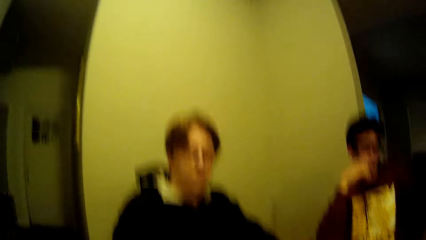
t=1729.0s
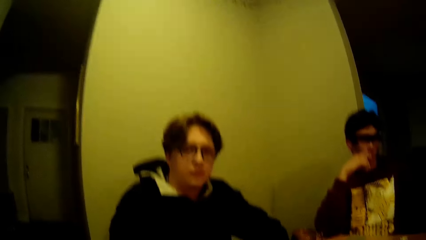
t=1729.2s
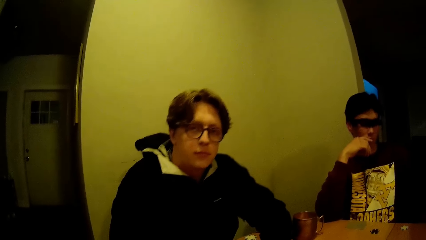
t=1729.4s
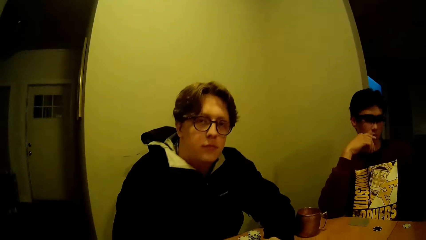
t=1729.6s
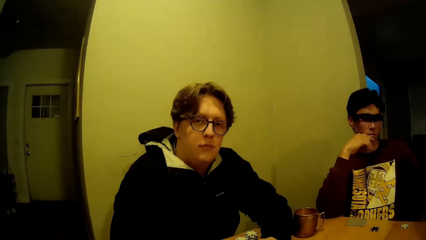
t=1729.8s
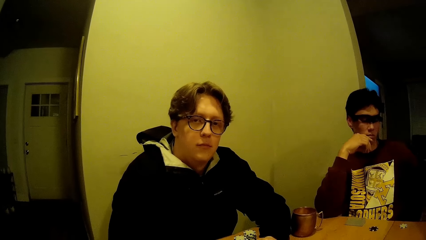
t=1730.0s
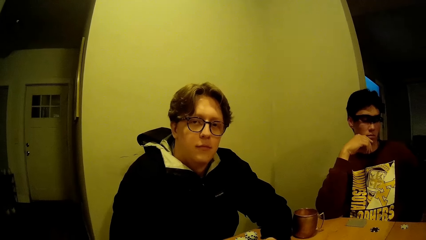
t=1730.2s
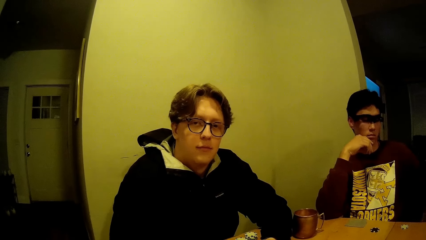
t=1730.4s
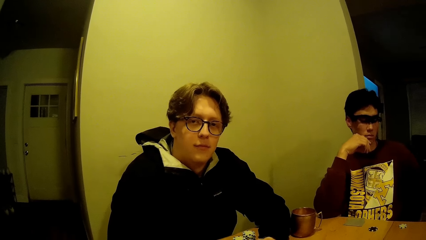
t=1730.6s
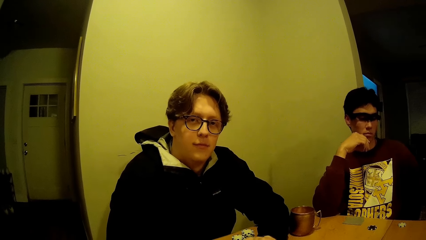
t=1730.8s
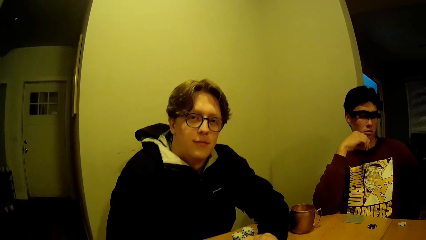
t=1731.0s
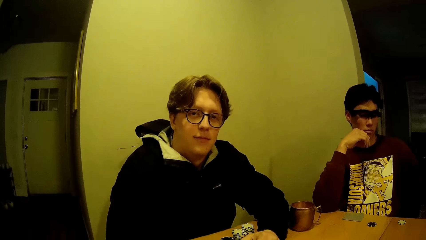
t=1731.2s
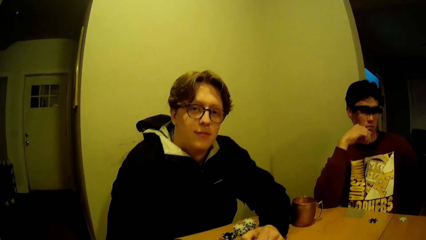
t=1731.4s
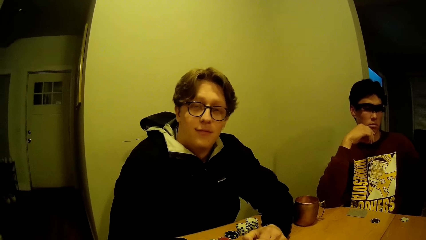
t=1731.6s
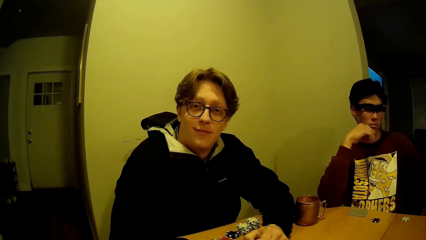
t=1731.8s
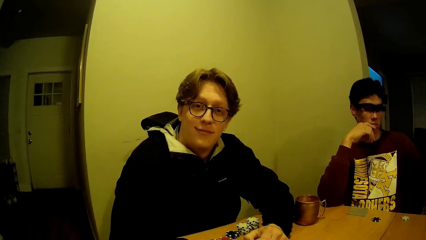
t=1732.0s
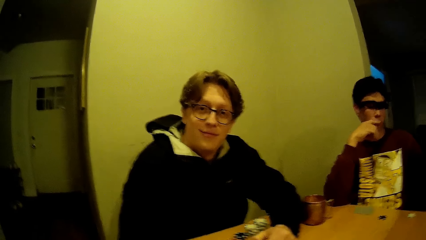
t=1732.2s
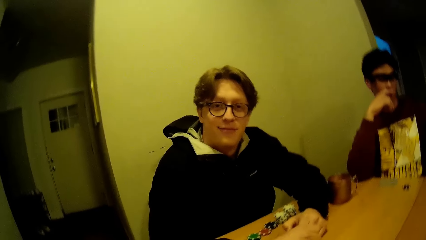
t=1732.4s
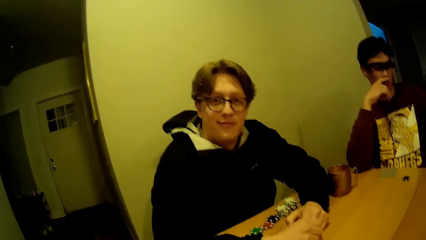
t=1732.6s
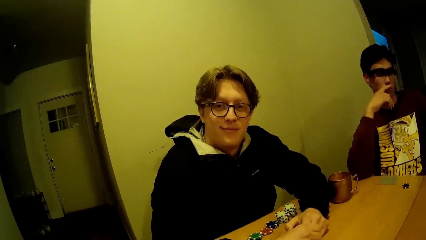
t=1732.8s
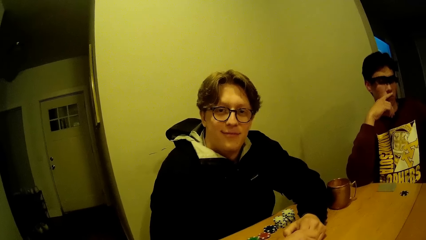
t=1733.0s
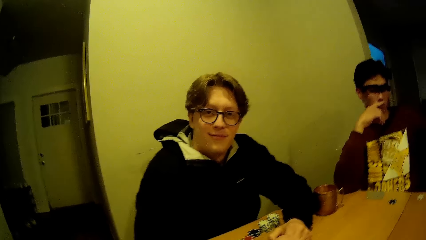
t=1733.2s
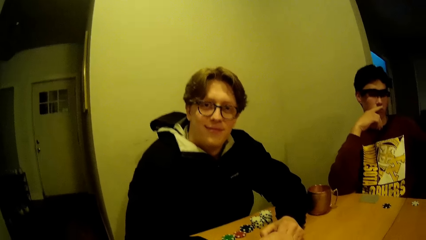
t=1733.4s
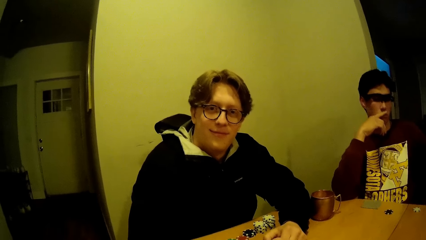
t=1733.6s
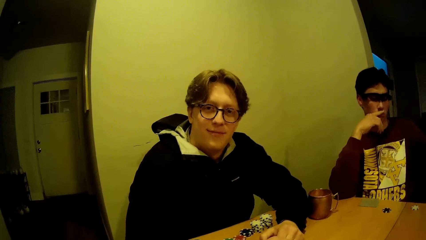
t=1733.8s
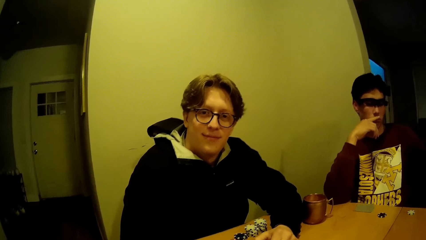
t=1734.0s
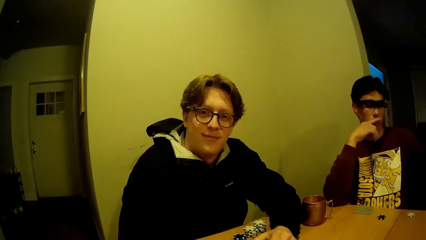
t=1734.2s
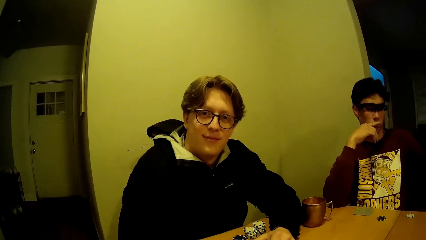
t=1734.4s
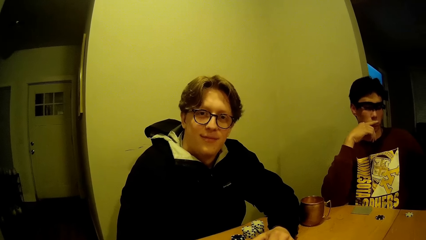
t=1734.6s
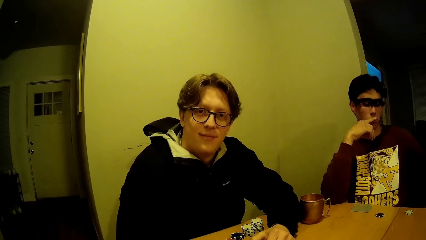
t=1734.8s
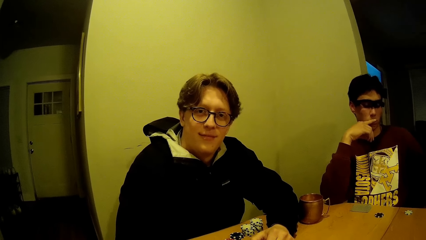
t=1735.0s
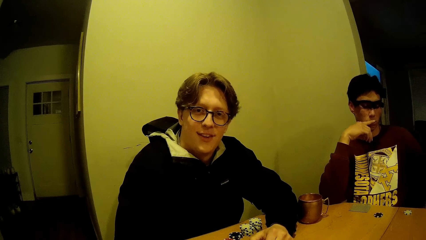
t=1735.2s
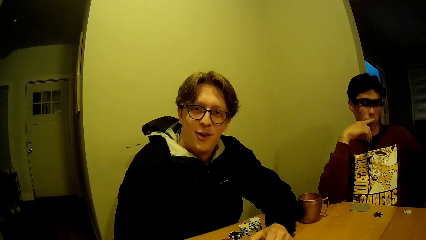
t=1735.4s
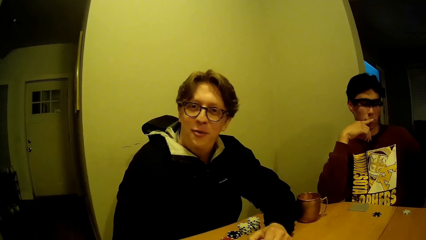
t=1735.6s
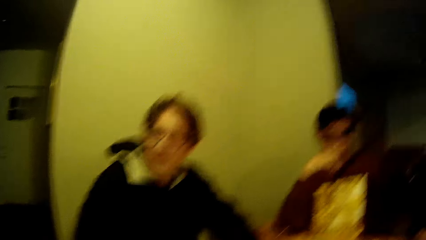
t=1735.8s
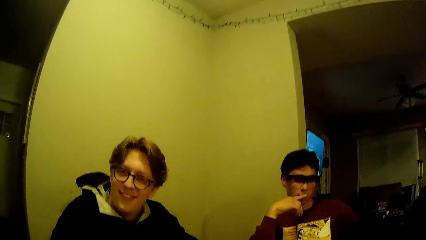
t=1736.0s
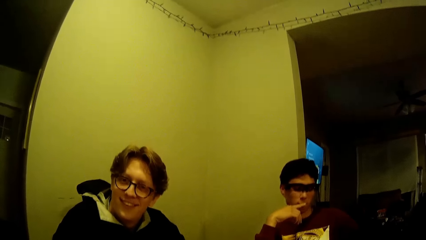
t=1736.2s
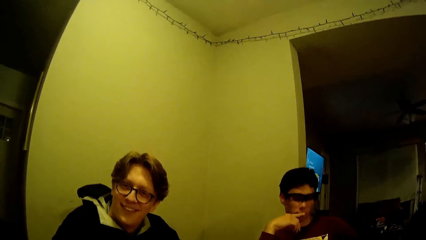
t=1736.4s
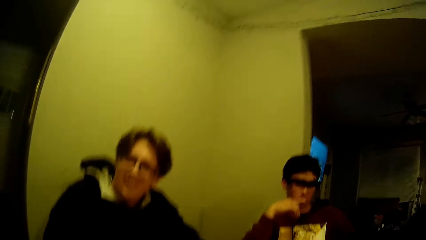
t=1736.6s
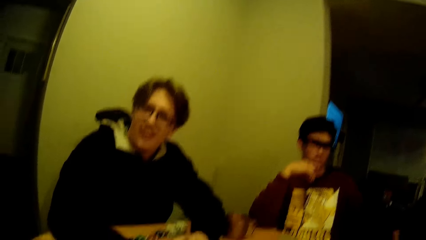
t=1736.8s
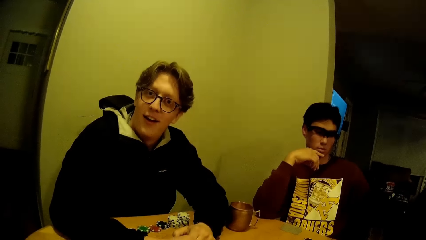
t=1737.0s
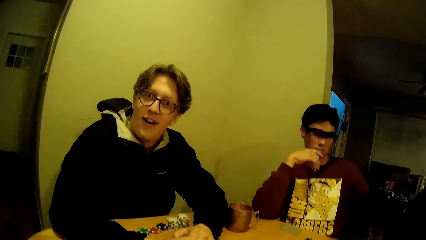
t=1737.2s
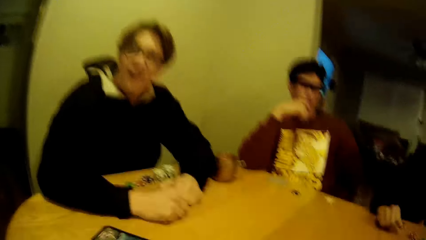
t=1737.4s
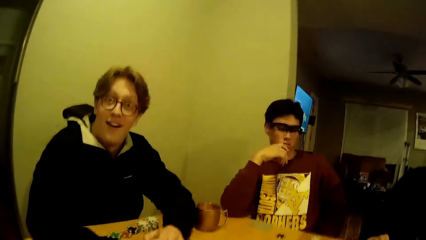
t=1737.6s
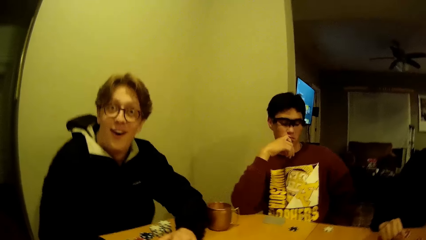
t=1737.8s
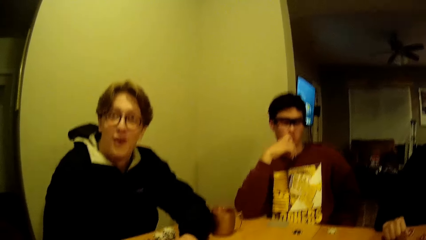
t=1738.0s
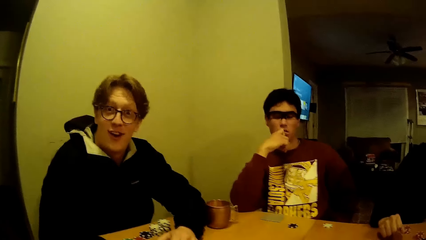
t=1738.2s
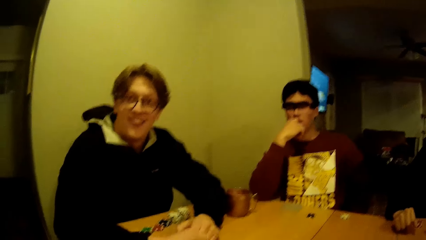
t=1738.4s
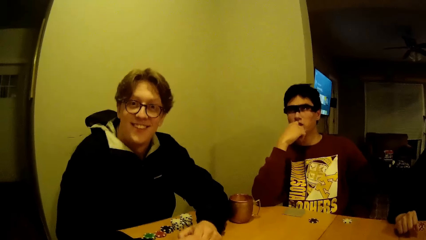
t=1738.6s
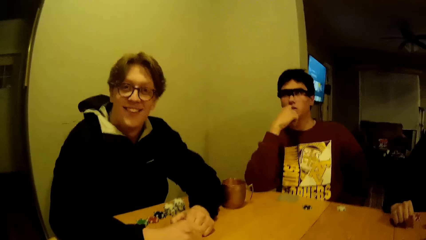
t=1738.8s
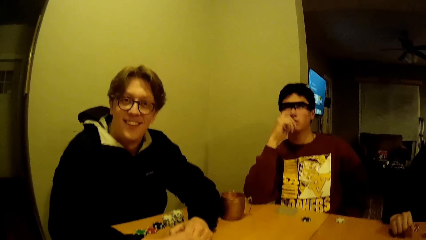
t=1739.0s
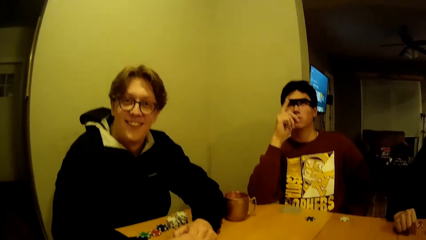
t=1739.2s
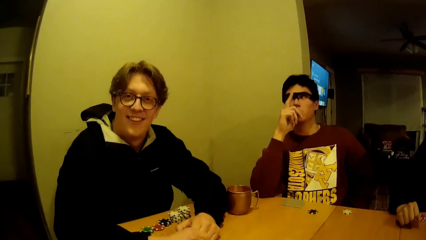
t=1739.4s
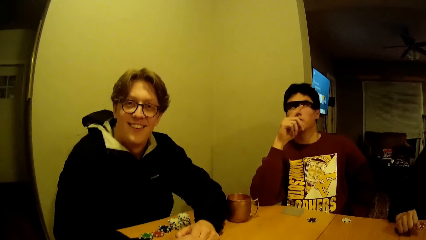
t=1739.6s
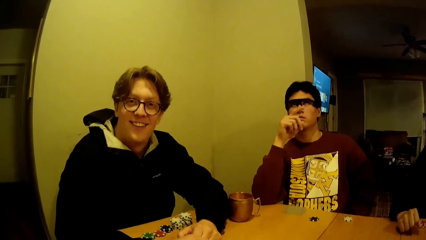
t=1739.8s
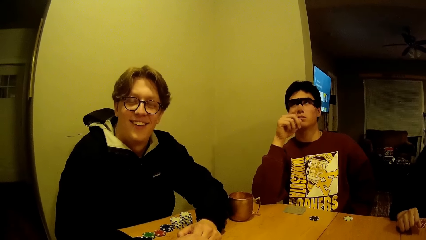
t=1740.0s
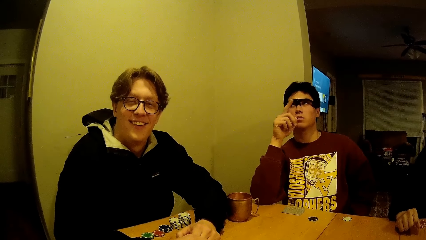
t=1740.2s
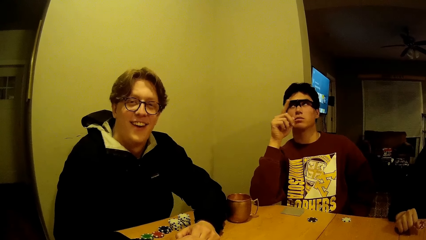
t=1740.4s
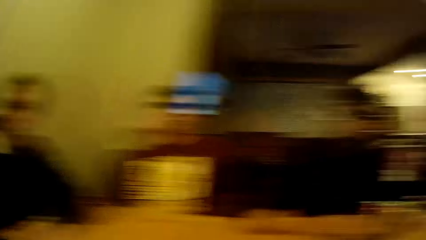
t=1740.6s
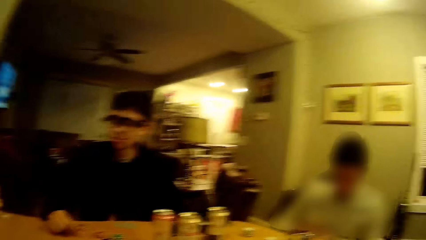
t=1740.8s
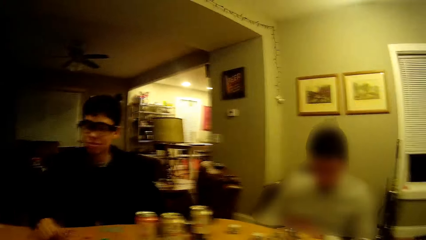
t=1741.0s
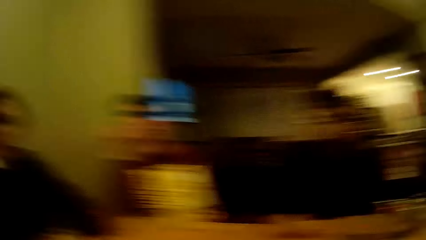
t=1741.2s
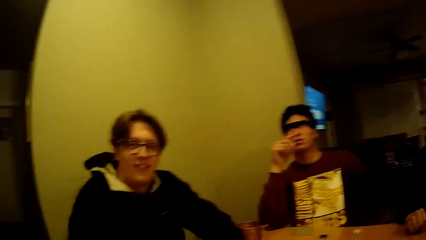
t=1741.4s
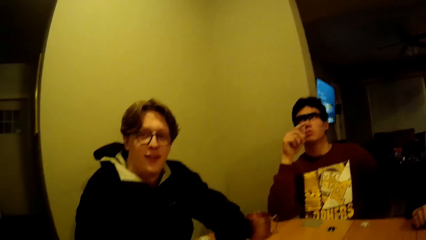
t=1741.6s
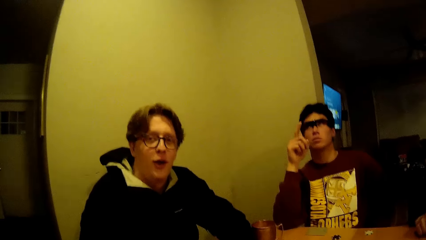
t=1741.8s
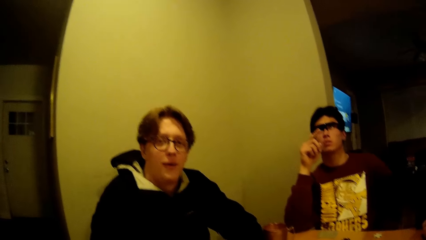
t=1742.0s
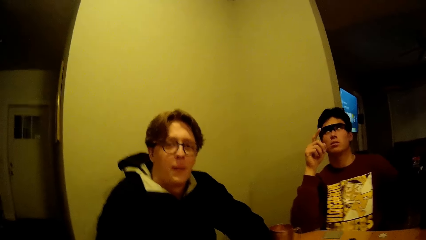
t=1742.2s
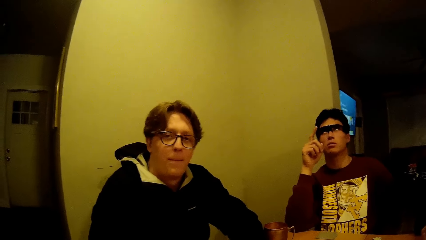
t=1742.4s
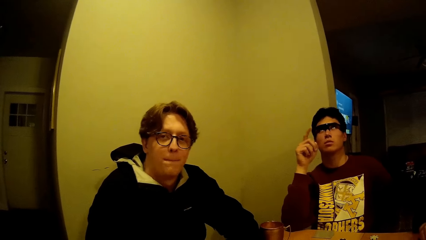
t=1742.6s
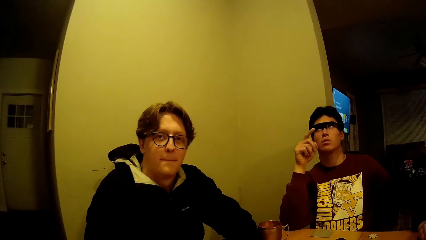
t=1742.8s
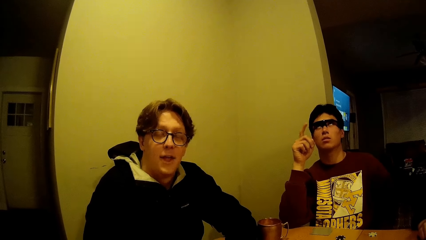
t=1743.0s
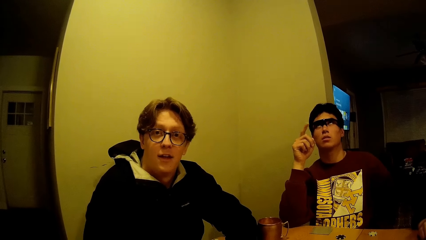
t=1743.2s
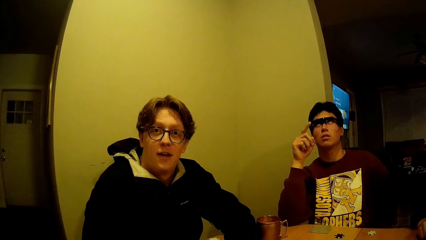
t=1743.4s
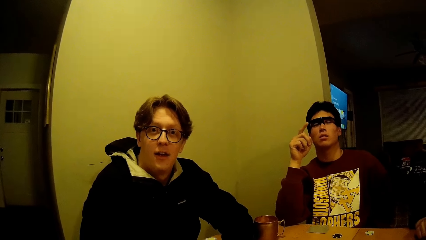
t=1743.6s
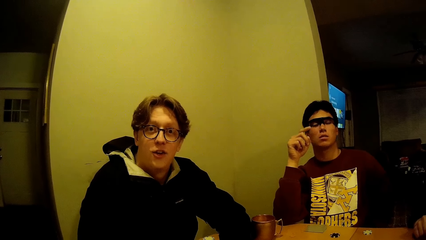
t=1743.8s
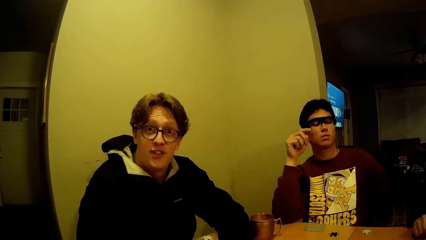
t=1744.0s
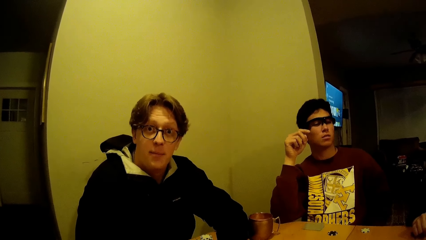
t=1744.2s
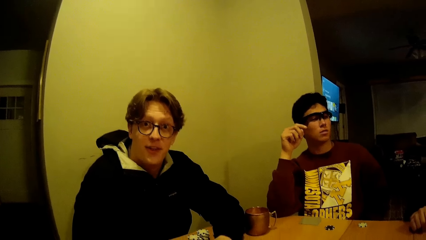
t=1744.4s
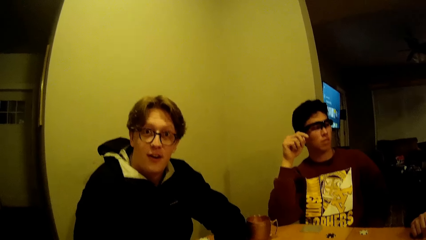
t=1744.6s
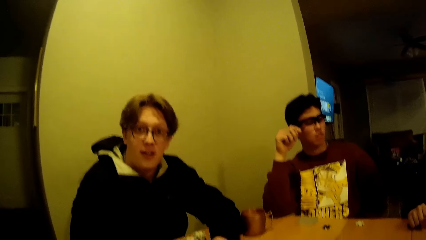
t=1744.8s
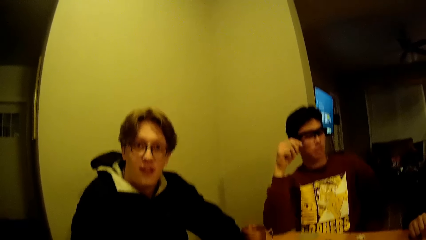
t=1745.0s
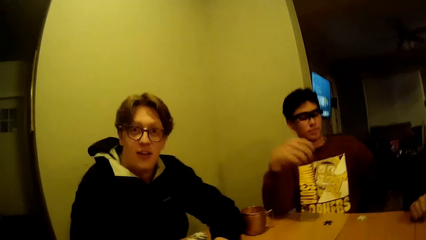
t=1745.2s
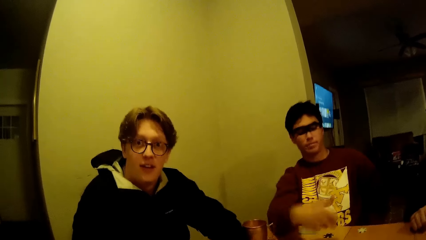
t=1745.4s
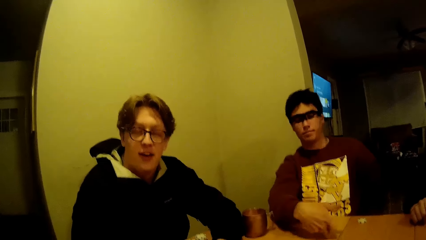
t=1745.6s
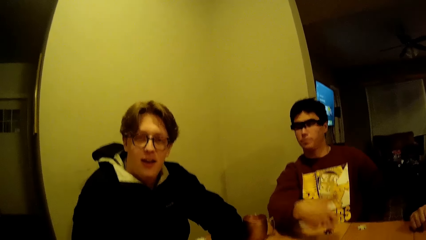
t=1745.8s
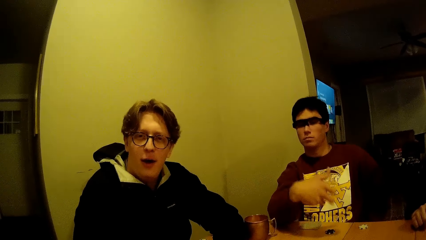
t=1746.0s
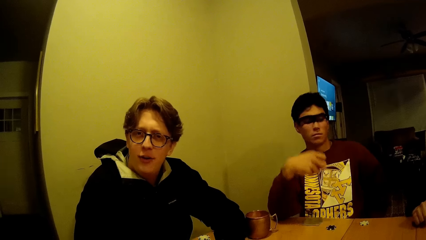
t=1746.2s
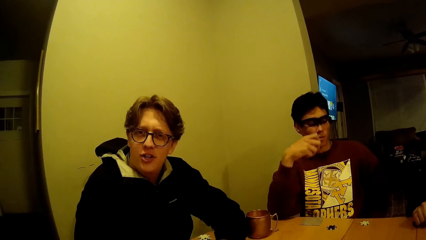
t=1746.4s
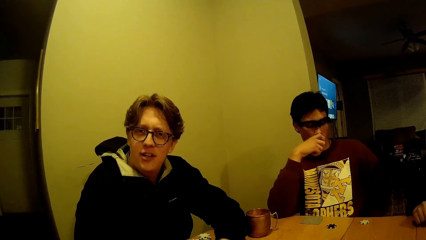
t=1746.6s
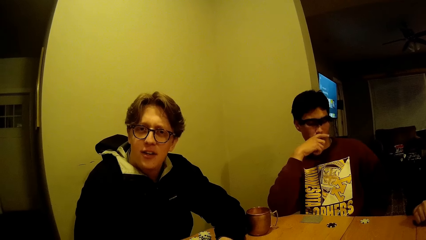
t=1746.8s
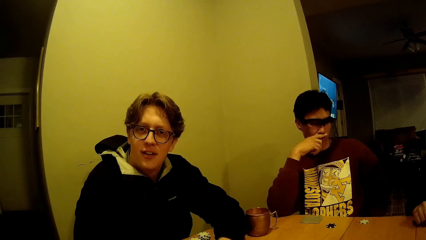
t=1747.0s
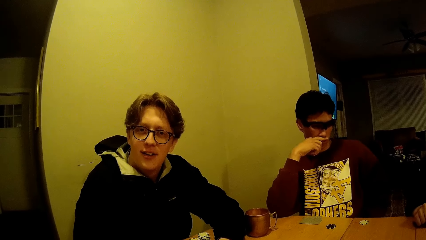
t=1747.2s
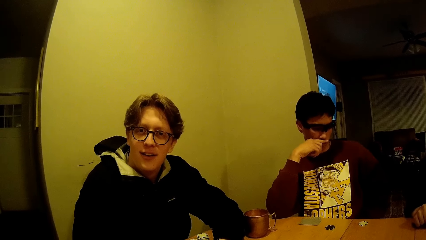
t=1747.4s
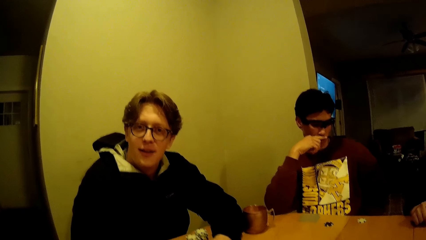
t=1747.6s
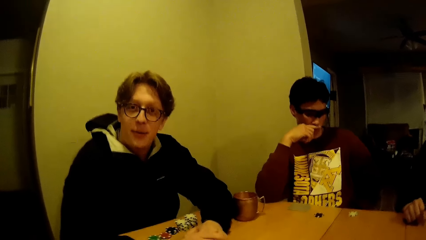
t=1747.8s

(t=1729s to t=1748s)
The camera wearer talks to a man. The man talks to the camera wearer. The camera wearer looks around the house. The man talks to the camera wearer.
